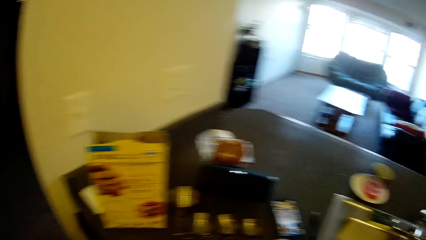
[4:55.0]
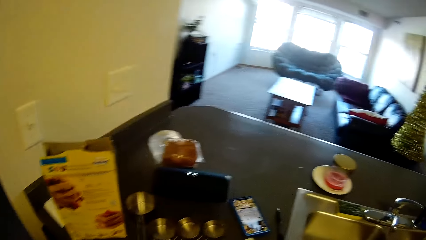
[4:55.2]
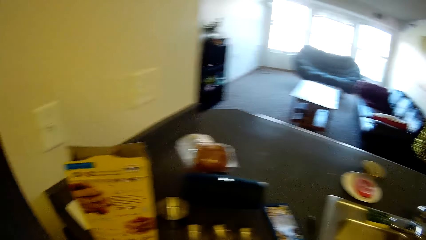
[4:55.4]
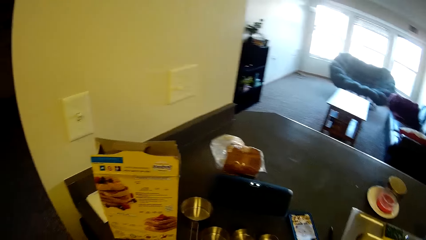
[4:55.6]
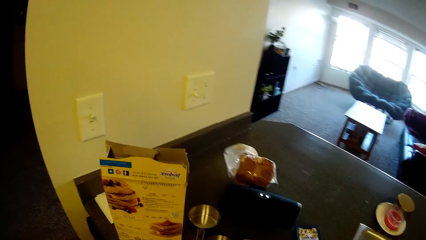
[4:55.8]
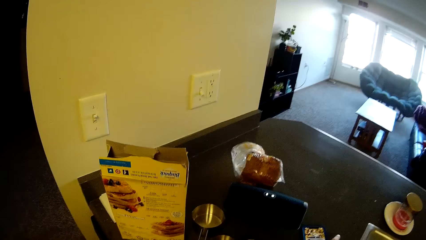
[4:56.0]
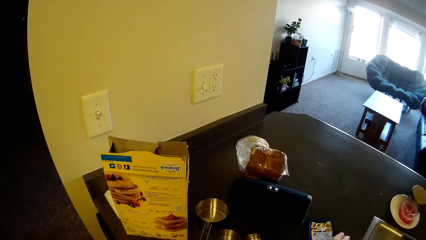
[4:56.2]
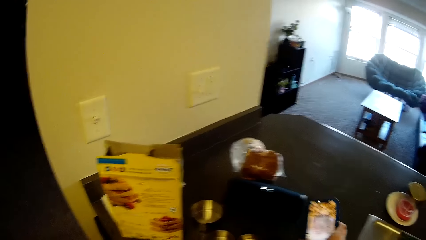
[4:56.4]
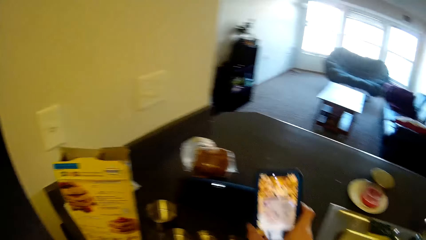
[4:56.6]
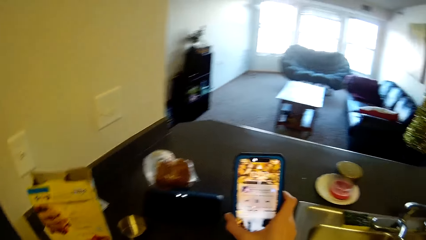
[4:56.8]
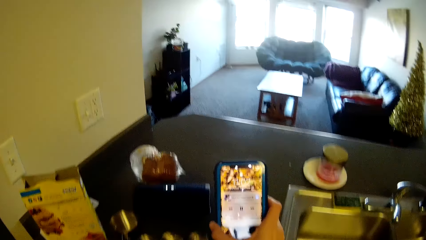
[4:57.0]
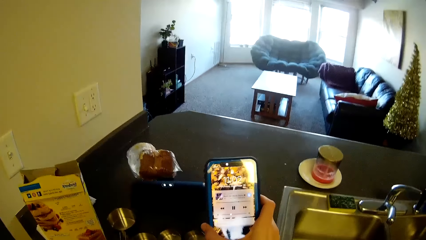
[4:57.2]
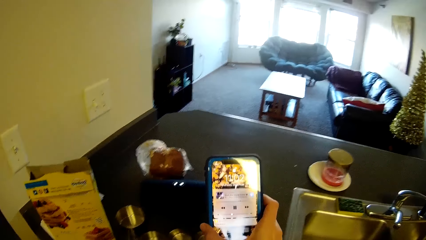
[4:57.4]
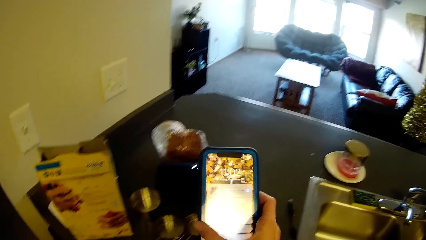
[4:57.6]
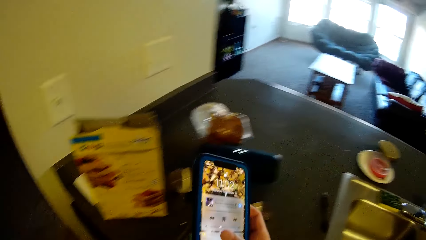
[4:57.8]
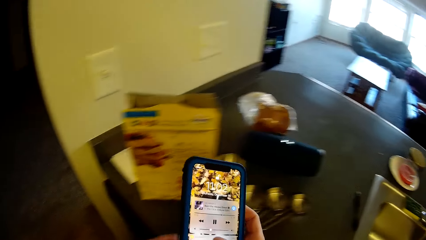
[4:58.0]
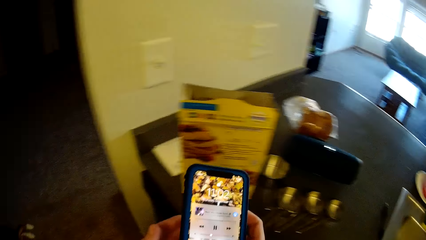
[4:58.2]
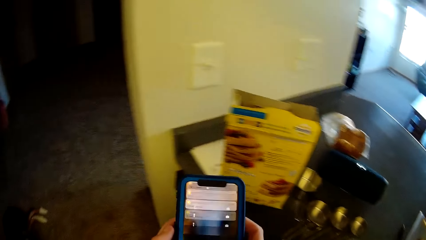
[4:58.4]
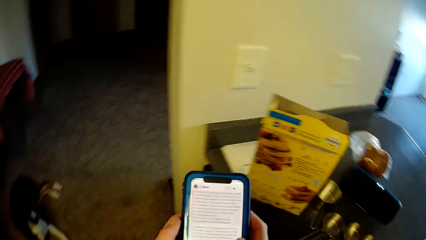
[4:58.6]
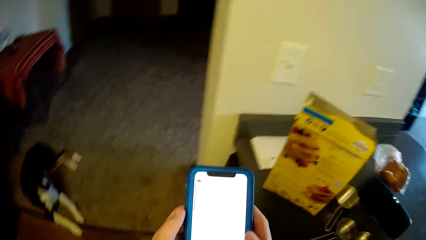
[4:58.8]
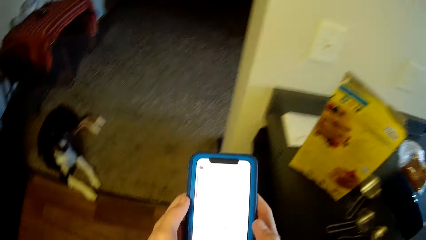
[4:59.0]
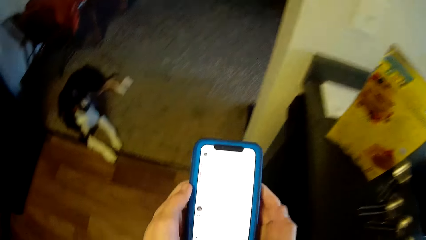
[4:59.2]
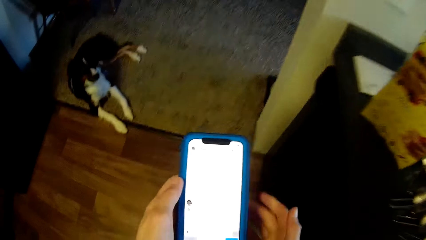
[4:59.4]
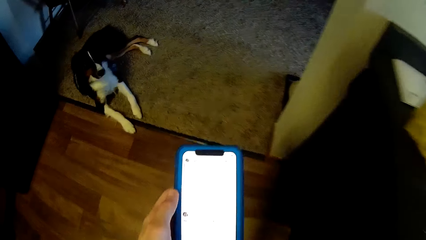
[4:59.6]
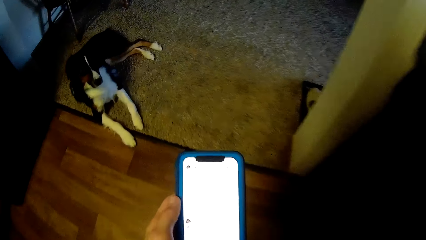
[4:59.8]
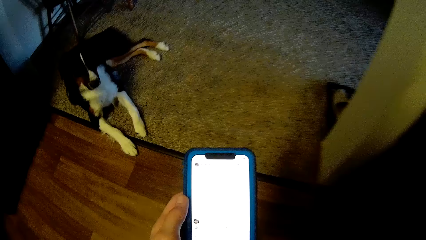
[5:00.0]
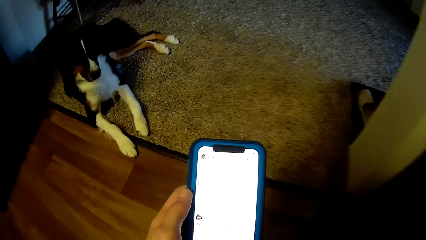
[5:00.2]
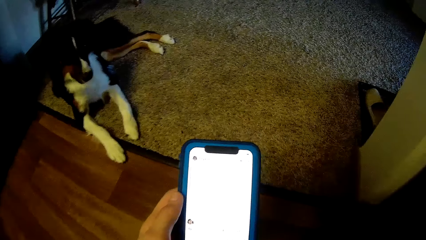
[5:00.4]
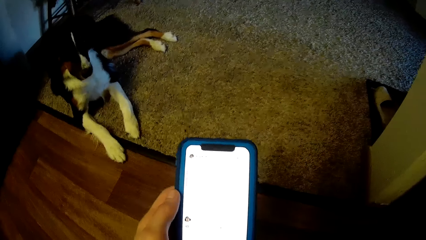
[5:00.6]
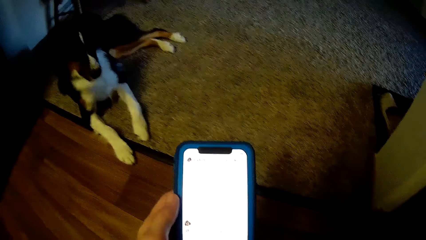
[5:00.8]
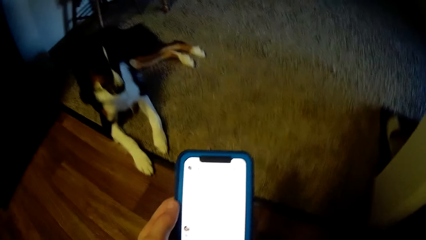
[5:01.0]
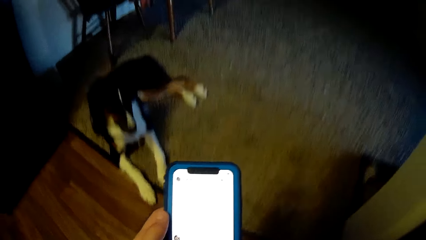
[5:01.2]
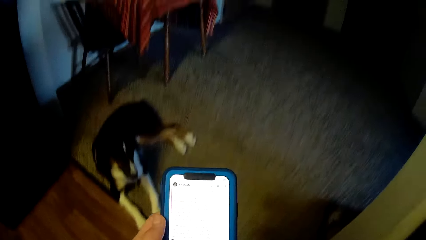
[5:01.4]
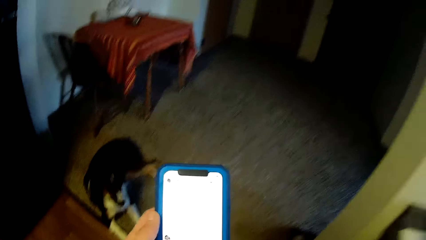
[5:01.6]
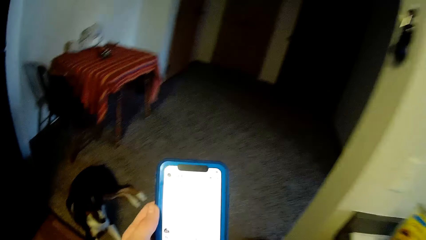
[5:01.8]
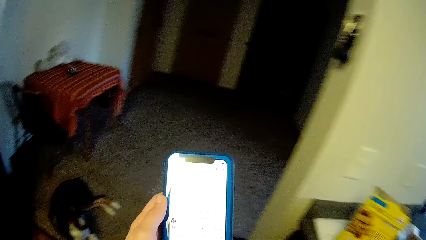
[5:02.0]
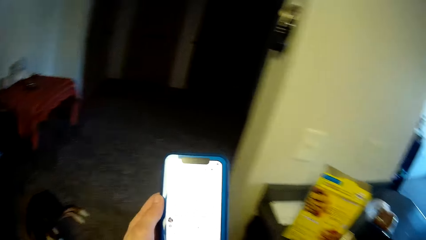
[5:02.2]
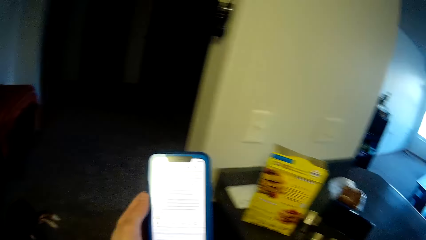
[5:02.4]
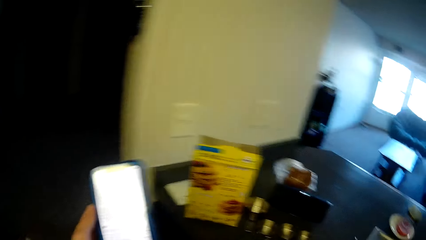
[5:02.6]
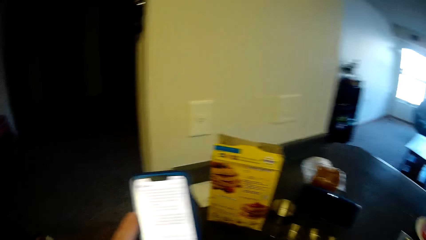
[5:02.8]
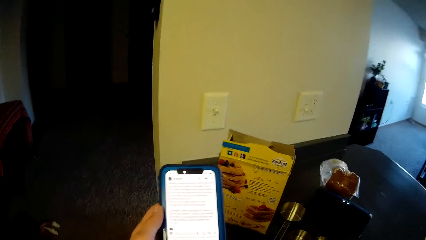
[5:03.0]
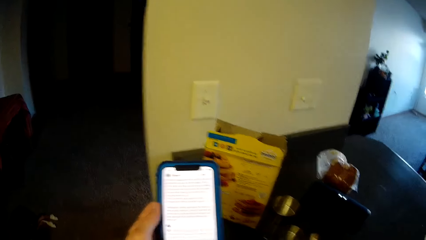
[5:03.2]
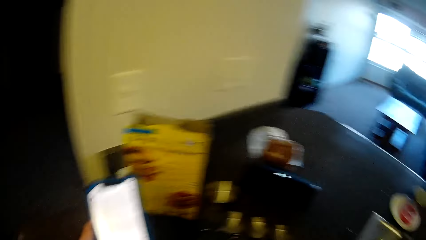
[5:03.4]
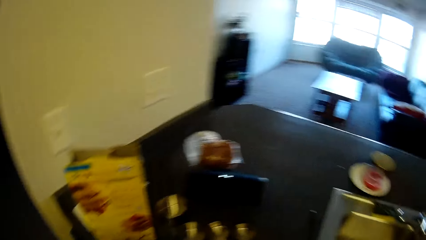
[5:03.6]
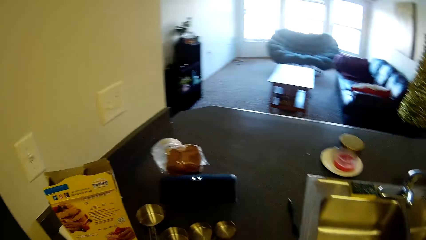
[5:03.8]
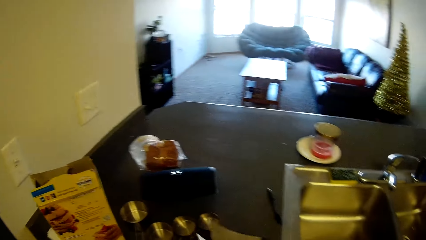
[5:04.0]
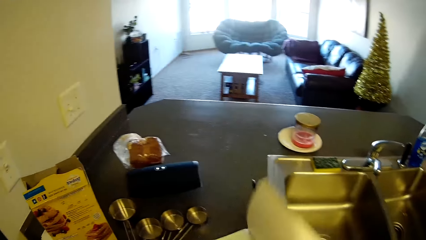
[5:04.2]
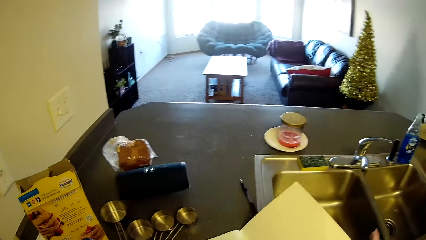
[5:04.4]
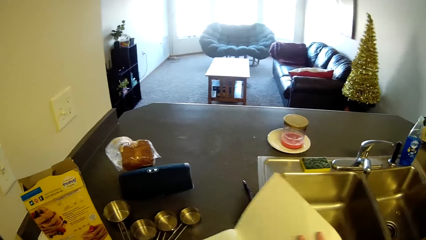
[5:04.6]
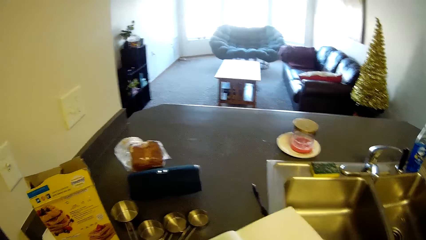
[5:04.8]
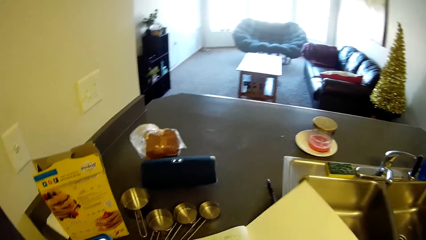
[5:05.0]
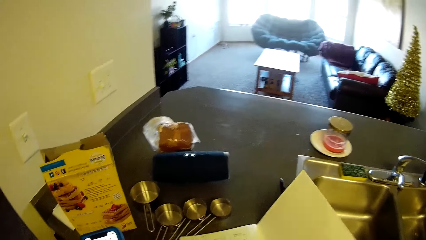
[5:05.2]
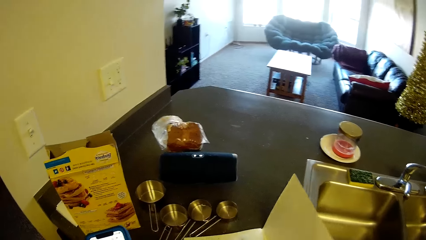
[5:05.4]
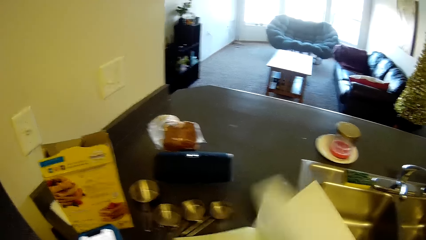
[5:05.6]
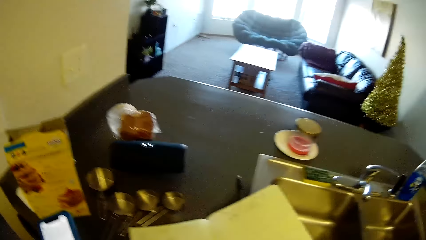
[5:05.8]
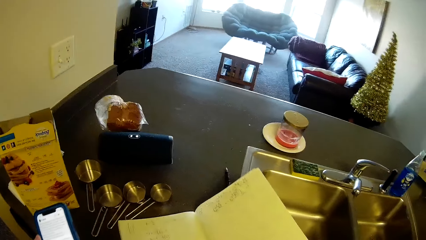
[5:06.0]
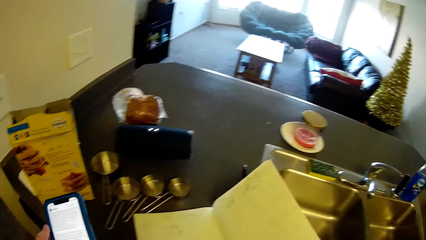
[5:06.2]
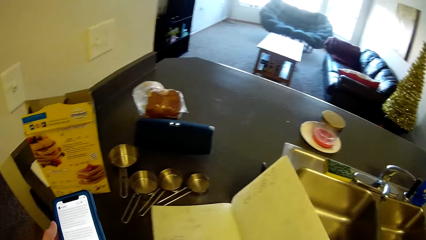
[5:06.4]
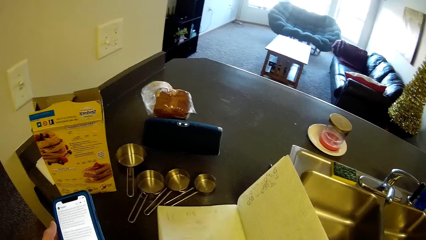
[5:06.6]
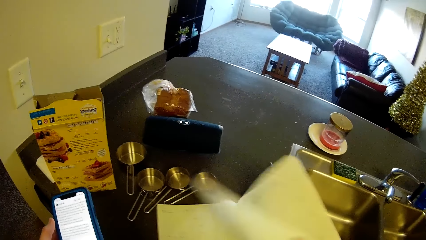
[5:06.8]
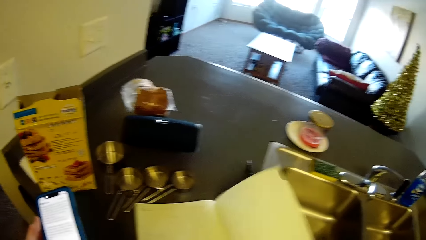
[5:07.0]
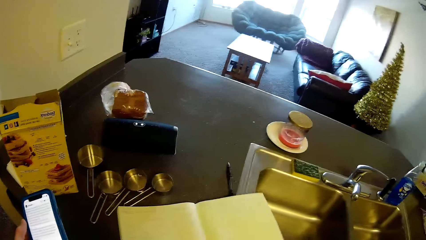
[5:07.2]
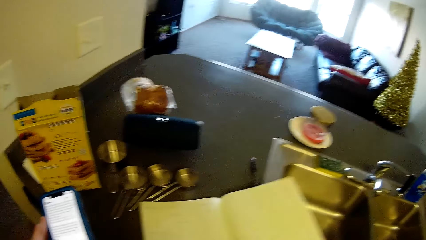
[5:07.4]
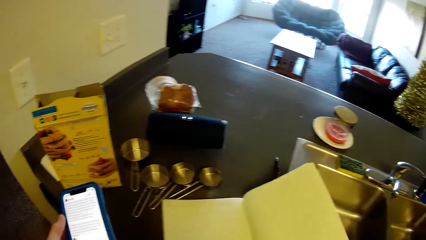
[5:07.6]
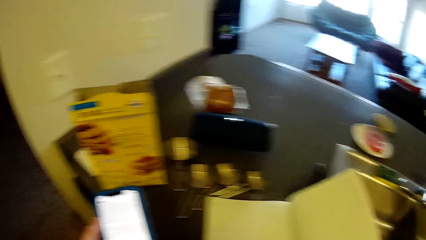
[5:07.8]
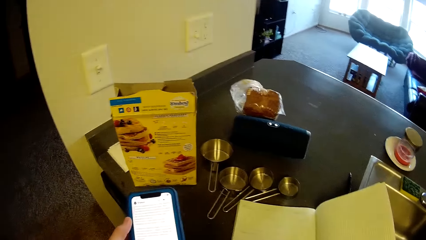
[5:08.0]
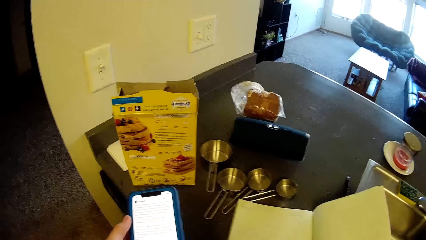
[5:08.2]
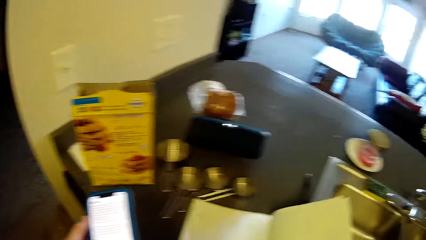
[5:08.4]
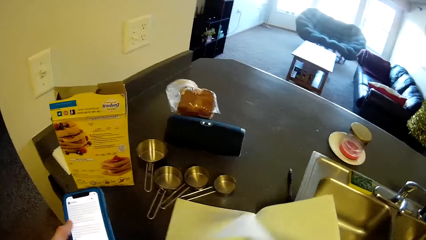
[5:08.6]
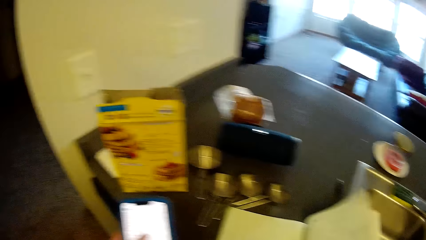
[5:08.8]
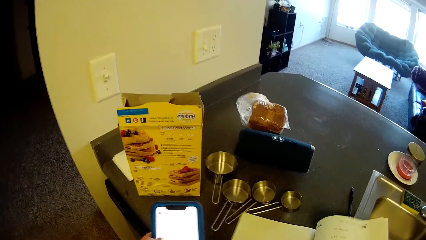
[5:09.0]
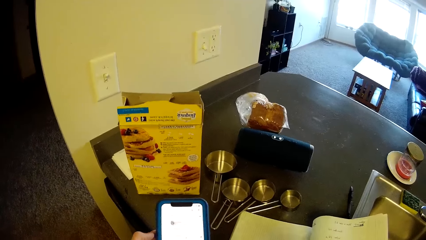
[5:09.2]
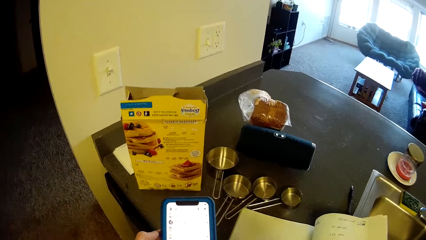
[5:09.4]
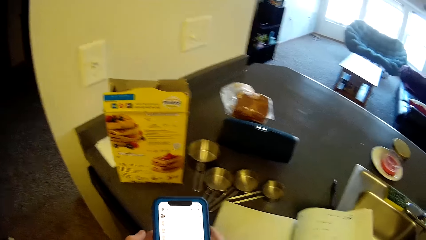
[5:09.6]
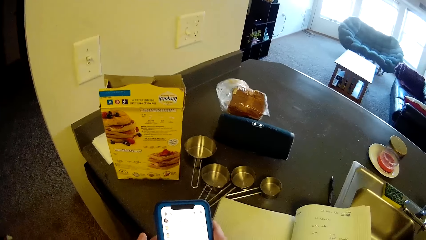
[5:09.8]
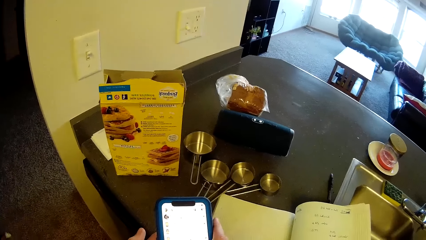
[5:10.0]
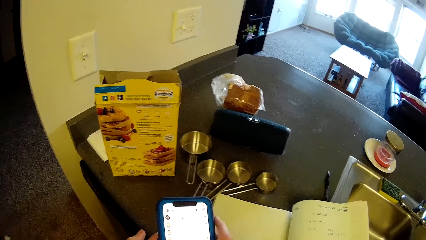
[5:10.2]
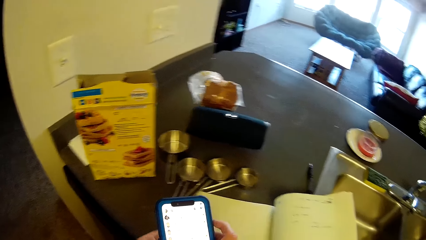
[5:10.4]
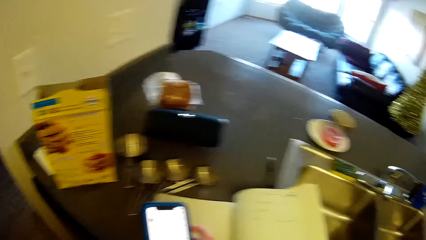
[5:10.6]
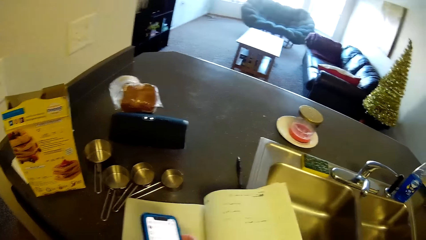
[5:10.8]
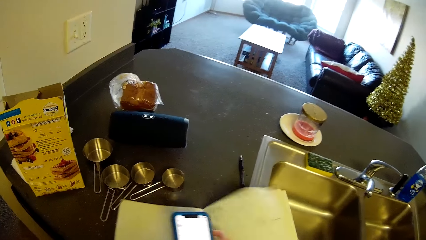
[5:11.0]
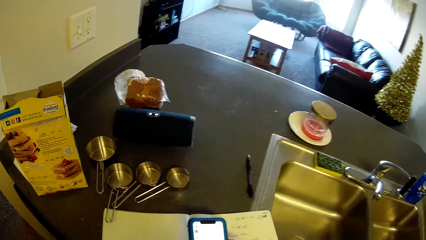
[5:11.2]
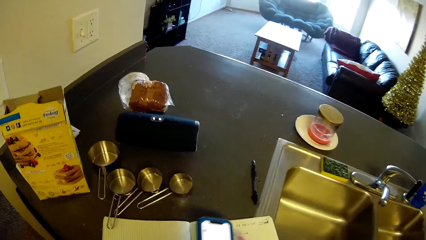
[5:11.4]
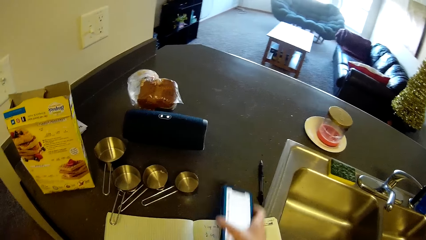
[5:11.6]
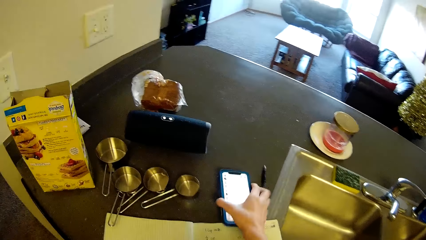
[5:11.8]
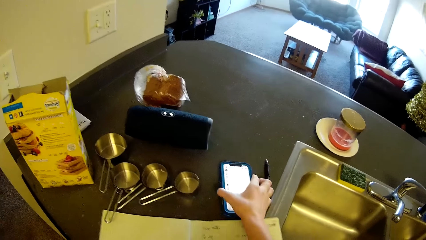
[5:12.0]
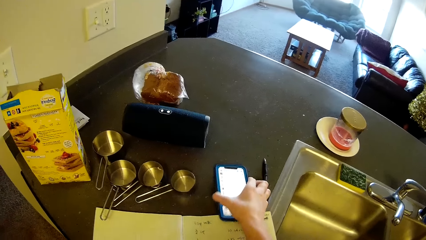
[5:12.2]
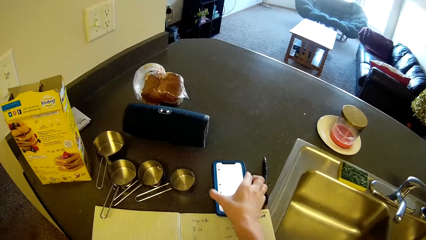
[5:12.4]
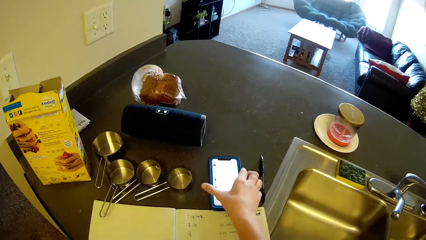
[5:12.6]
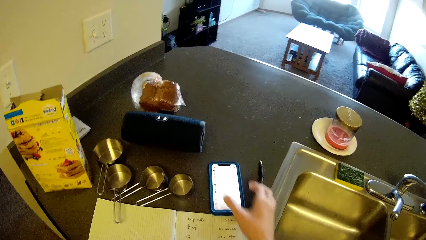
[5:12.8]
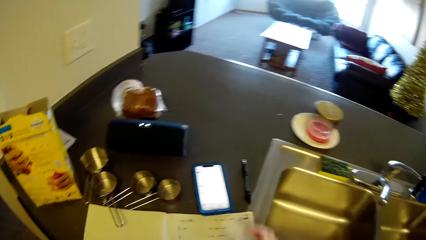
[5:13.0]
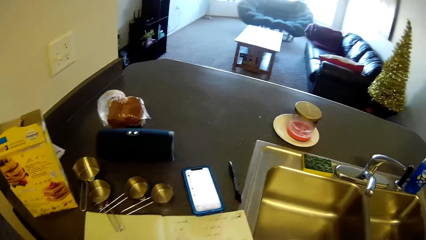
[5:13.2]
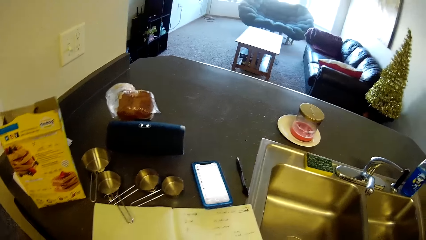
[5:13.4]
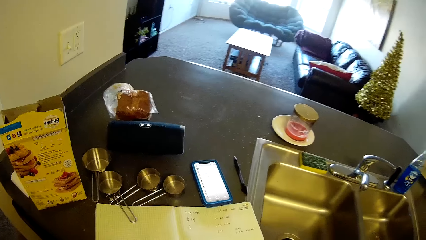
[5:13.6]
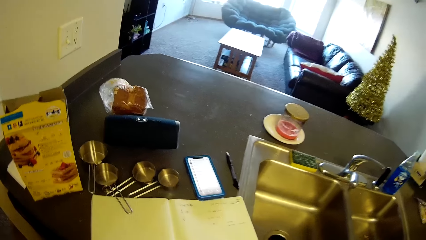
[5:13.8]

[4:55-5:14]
The camera wearer picks up the phone from the slab. They hold the phone. They turn towards a dog. They press the phone. They hold the phone with both hands. They hold the phone. They bend beside the table. They stand. They turn back to the slab. They open the leaves of the book on the slab. They hold the phone with both hands. They move the book on the slab. They drop the phone on the slab.
